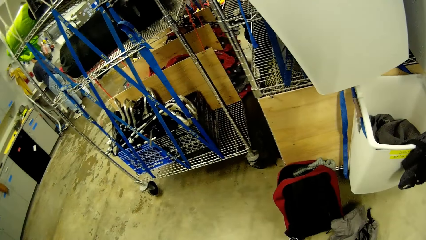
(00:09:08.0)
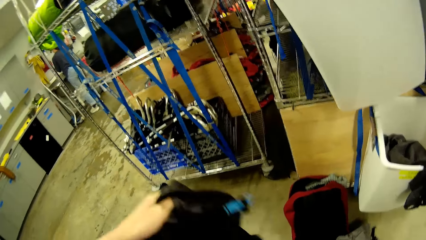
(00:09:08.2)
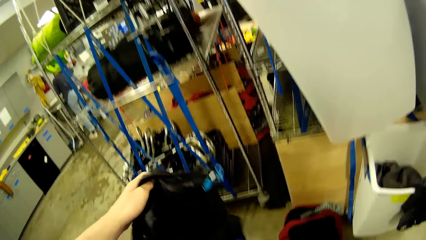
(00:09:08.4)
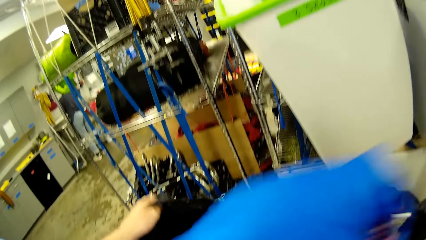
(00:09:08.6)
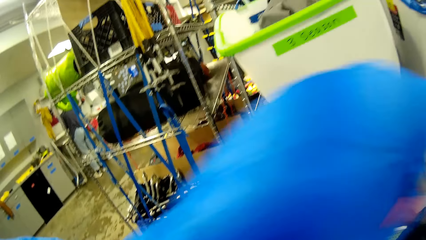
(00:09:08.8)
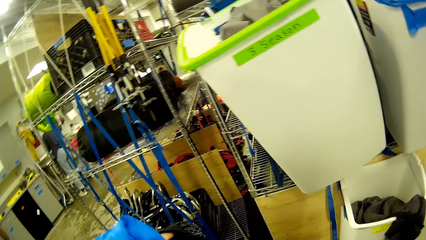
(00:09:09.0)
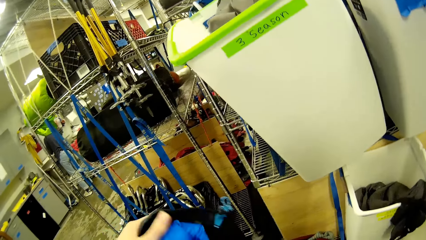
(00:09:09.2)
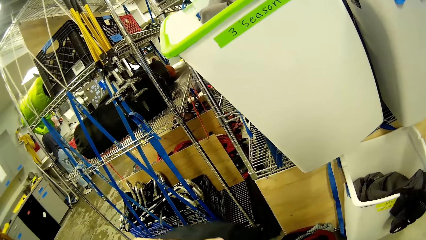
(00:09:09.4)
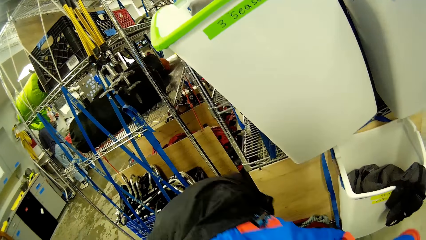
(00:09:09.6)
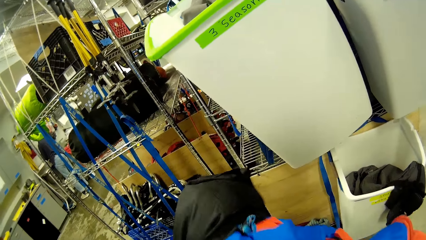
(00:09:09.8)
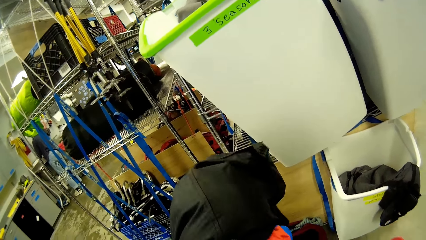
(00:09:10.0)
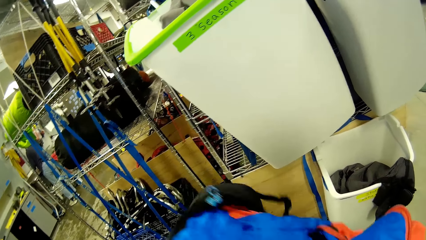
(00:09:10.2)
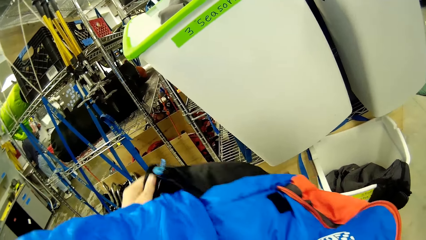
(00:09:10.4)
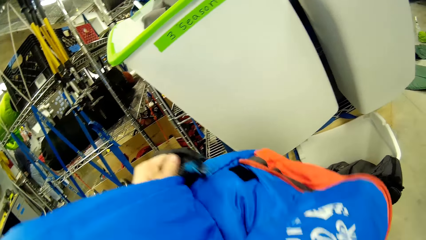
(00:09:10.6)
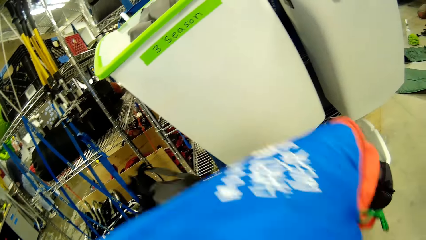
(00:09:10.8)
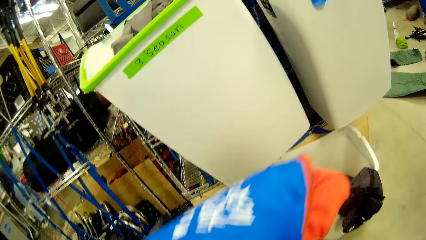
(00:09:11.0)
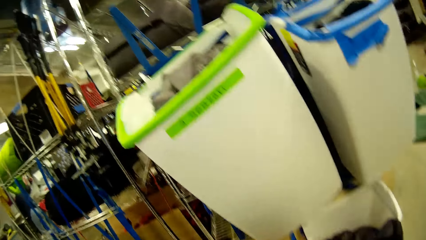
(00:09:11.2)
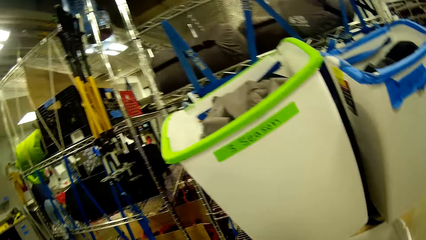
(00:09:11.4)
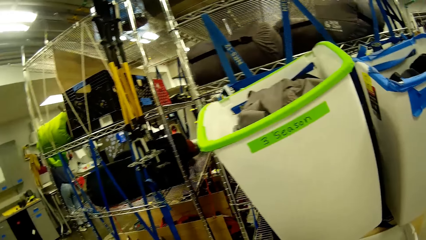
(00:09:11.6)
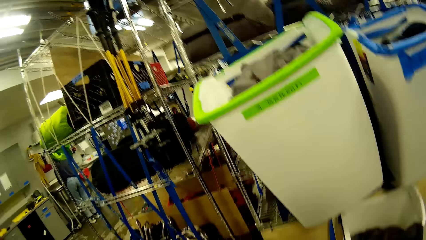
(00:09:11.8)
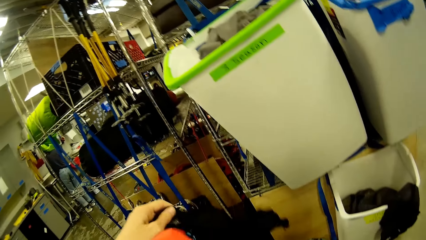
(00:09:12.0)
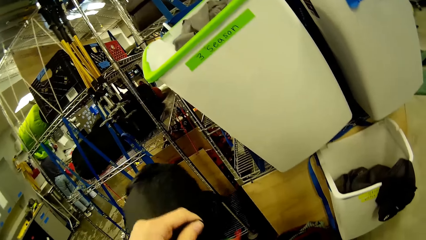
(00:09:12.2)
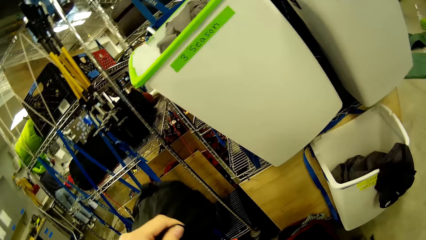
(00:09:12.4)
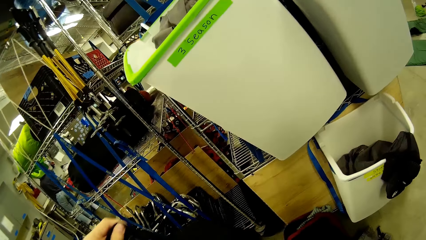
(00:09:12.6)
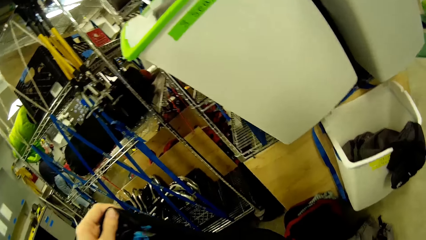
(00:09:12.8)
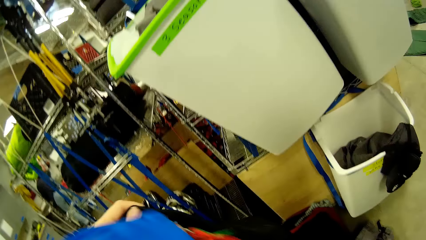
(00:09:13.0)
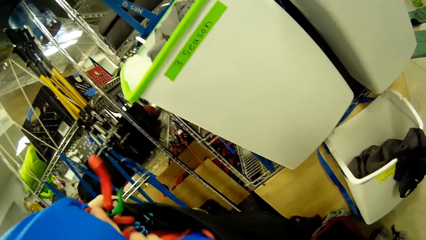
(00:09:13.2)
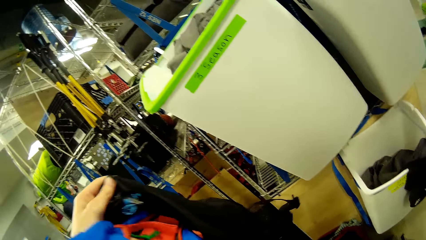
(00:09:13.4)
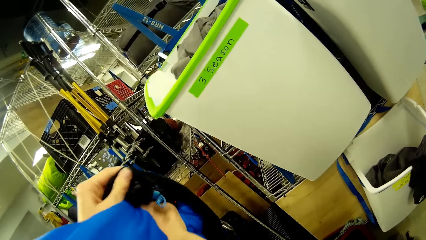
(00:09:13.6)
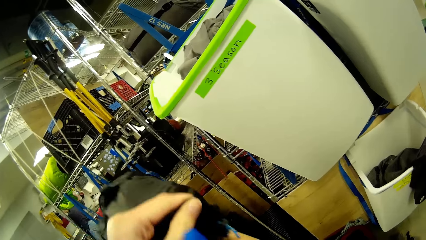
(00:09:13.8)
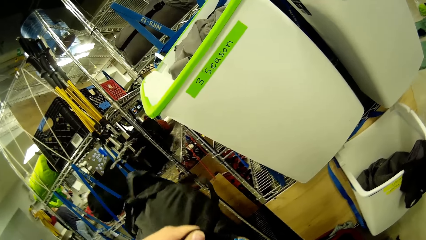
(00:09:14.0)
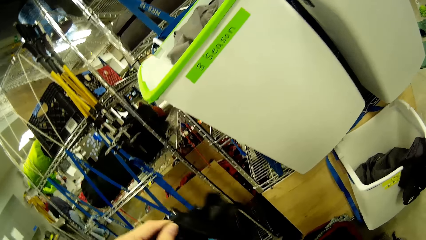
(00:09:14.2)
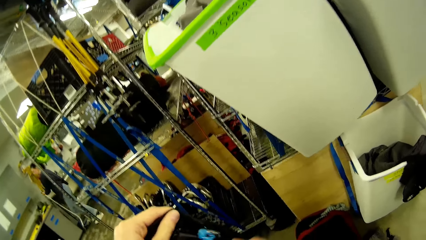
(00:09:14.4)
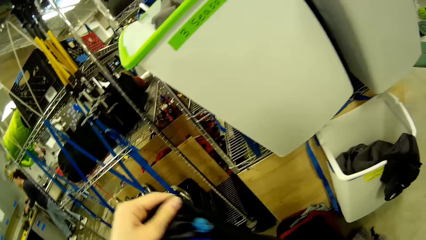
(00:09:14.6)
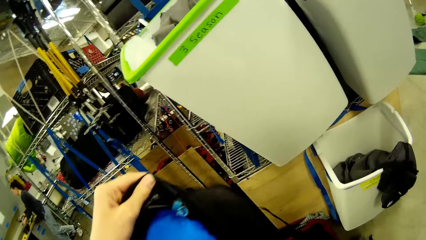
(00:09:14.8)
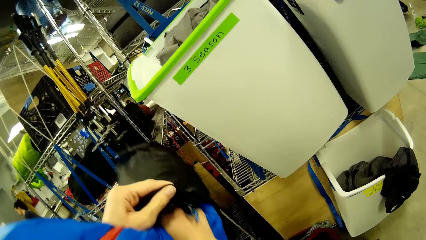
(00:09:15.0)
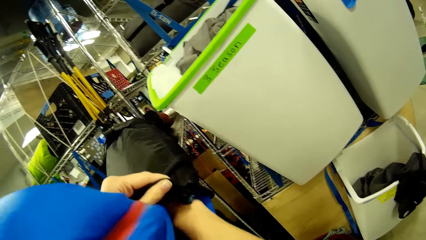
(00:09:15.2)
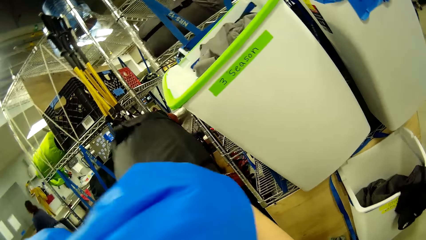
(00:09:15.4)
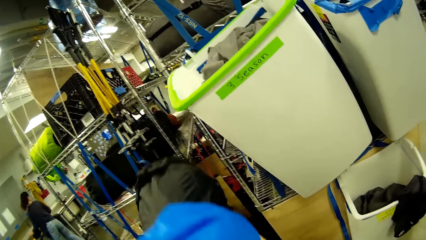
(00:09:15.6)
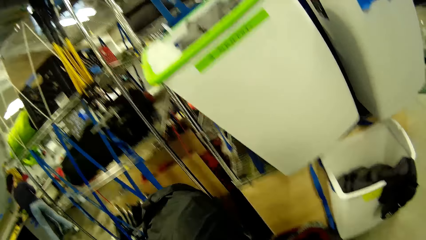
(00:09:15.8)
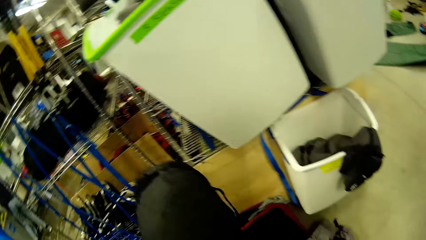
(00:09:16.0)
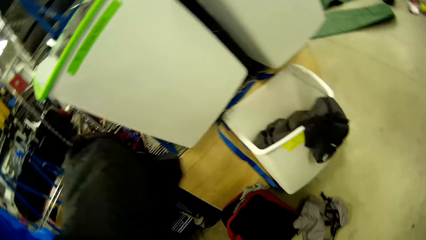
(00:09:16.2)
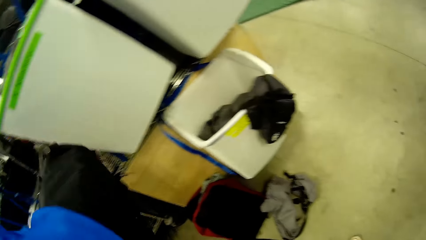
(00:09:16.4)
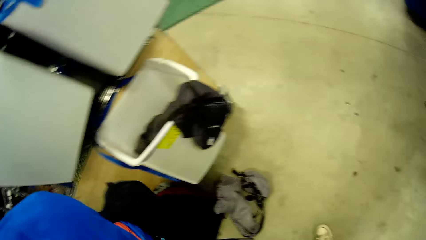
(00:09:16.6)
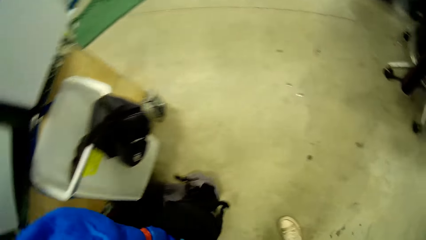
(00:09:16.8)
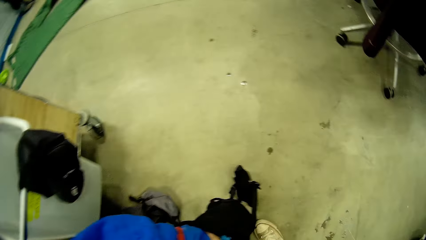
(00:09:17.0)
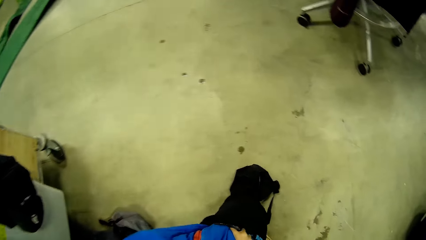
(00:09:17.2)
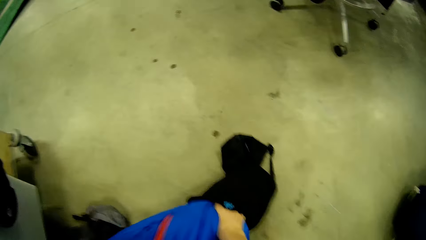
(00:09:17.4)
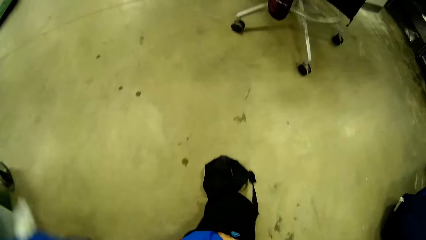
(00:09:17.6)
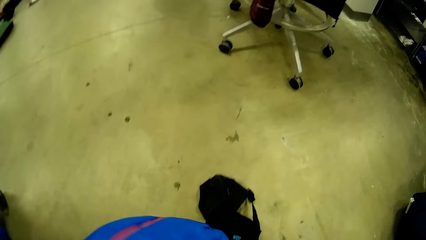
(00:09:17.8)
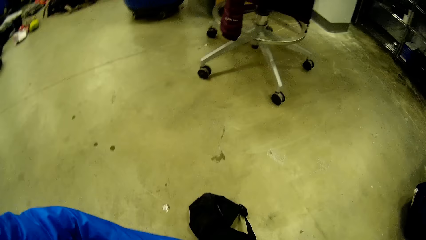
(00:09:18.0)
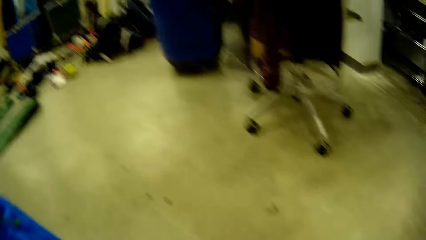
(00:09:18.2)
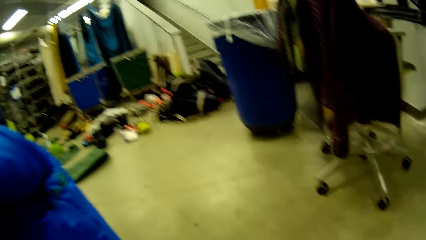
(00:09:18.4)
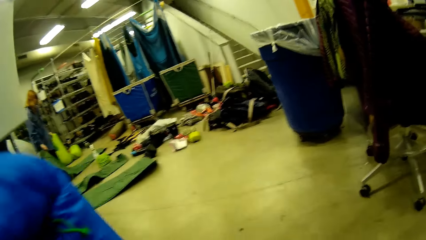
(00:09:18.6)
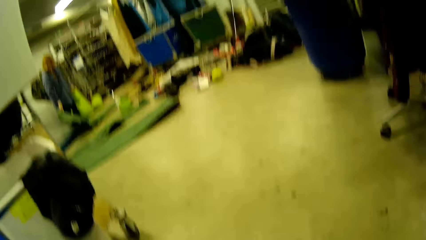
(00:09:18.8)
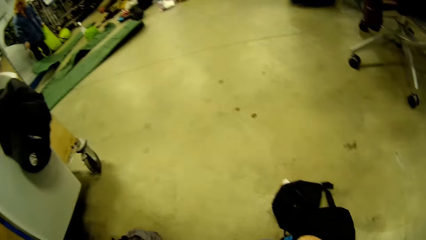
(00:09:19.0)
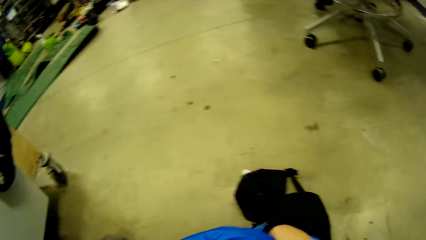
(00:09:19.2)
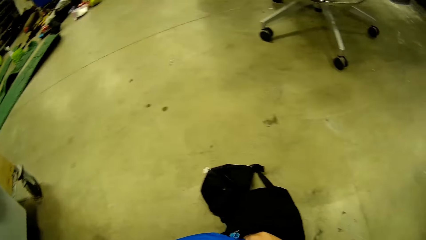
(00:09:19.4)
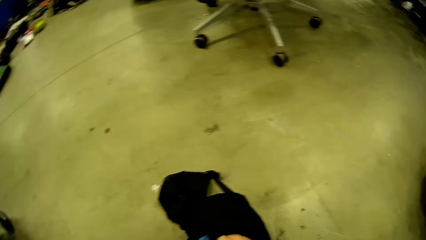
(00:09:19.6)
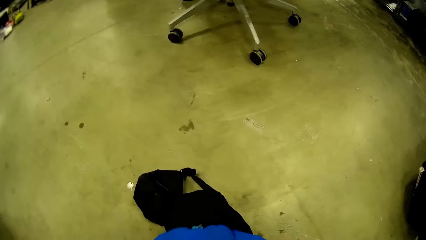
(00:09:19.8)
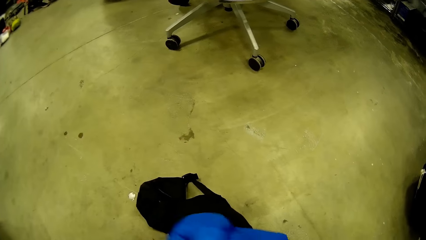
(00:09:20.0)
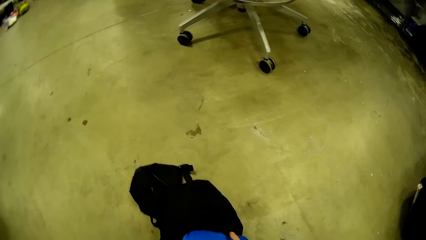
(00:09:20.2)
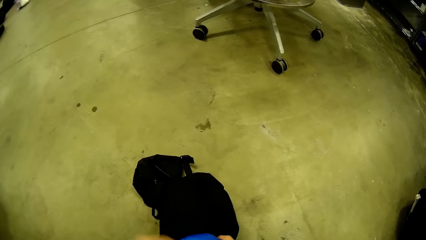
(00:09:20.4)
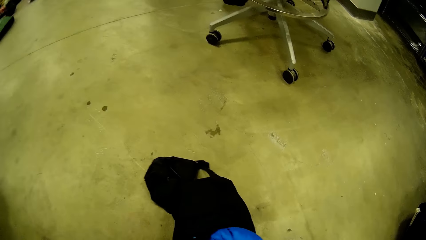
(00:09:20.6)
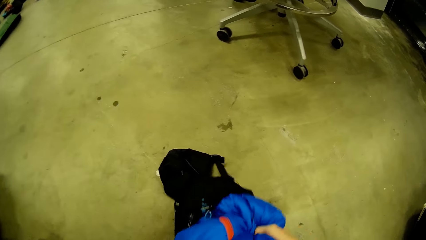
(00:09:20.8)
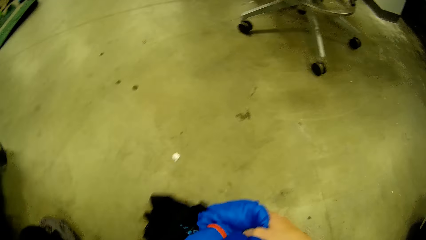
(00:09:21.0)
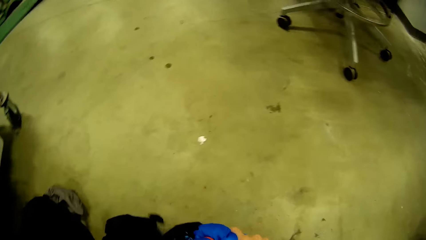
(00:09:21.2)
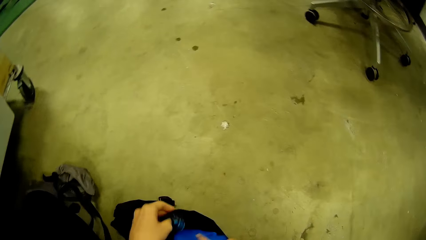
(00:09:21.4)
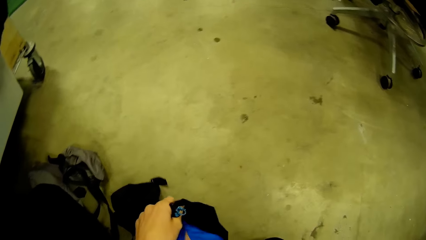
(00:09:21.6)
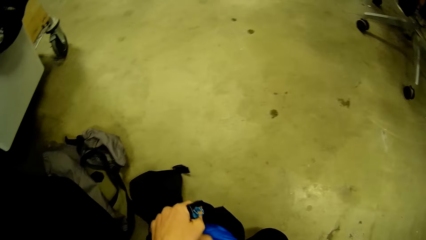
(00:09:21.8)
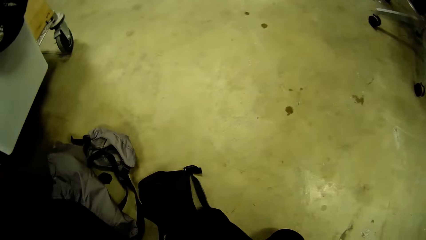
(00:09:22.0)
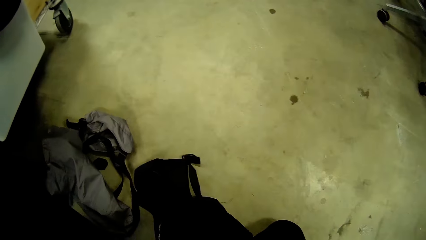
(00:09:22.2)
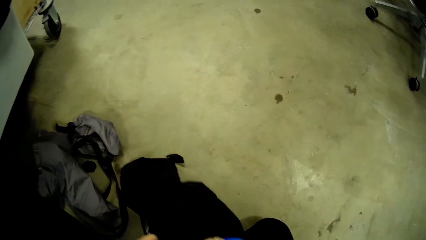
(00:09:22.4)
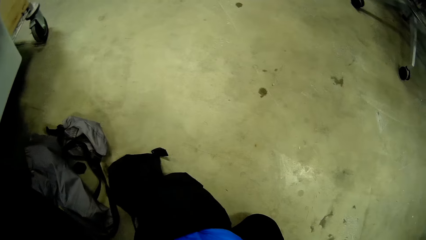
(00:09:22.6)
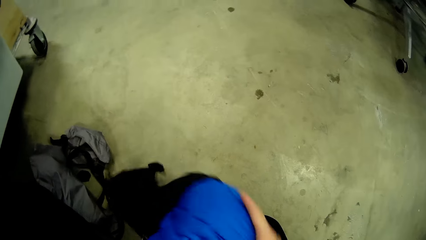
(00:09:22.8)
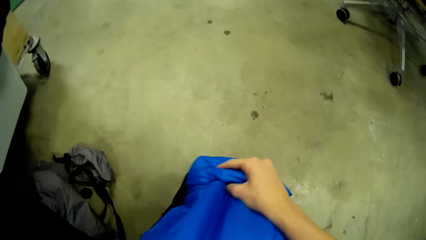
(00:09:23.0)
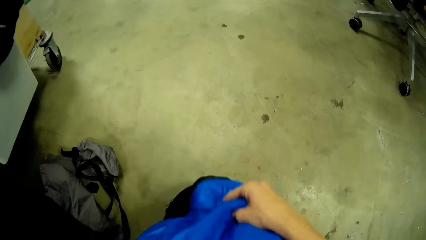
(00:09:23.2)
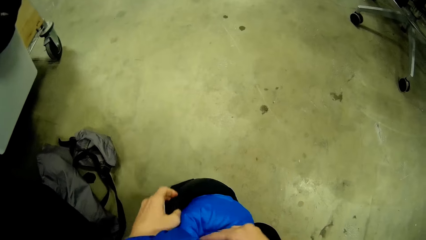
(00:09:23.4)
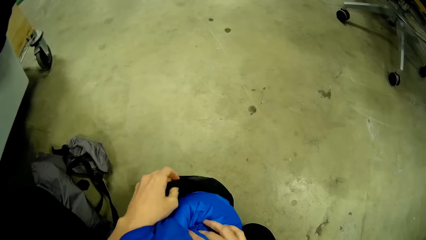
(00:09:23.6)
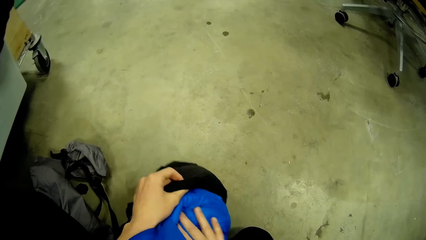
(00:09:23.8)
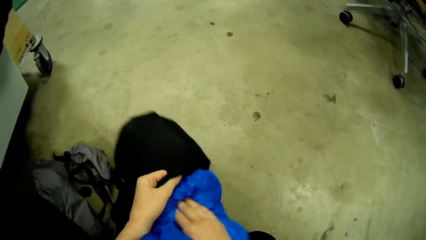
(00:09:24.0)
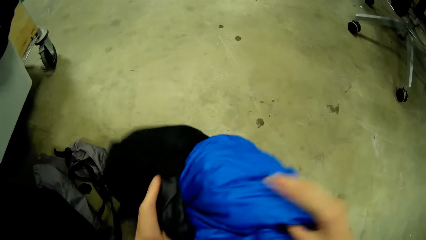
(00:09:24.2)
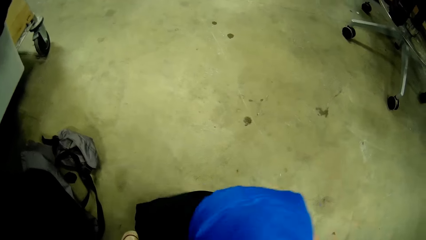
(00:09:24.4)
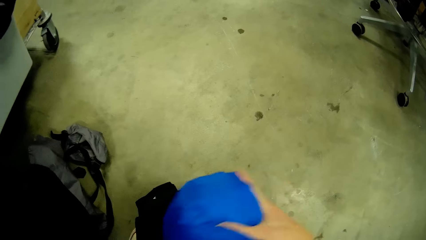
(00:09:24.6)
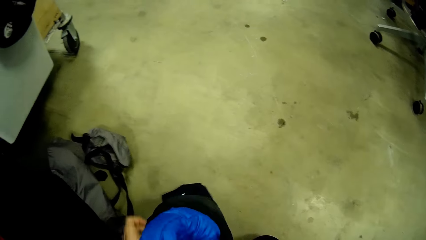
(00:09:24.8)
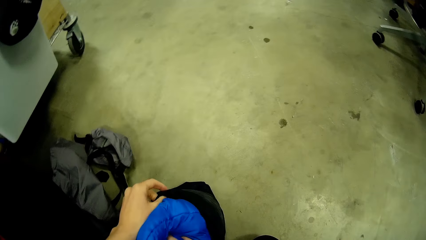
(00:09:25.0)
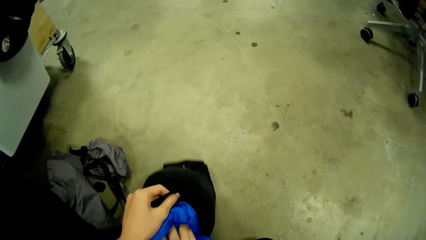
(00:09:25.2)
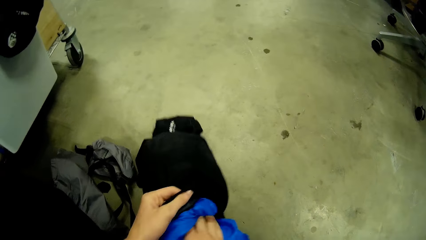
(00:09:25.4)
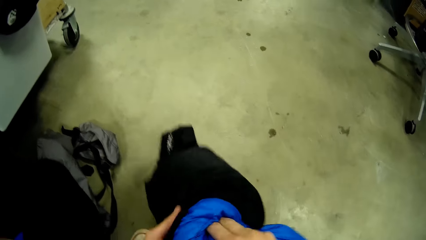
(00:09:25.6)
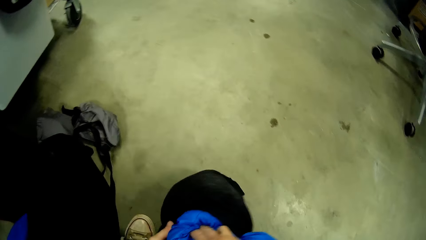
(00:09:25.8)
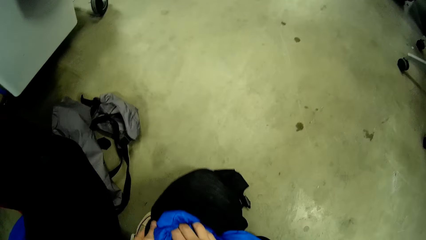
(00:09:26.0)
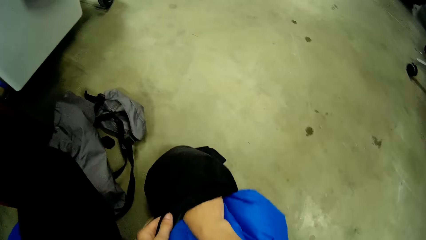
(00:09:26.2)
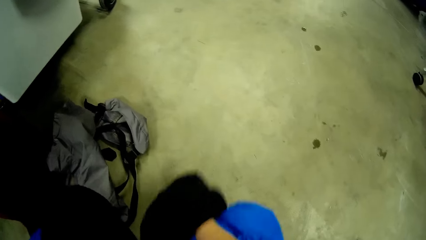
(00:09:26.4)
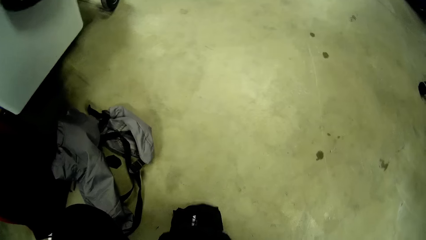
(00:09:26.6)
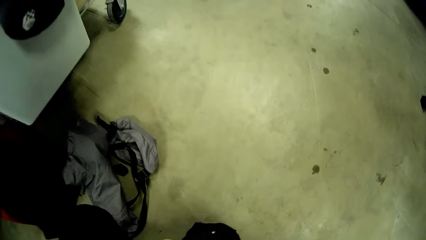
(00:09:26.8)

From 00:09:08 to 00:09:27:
A woman stands. The camera wearer puts the blue duvet into the black laundry bag with both hands. The woman walks. The camera wearer places the black laundry bag on the floor with both hands. He looks around. He puts the blue duvet into the black laundry bag with both hands. He turns the bag.
